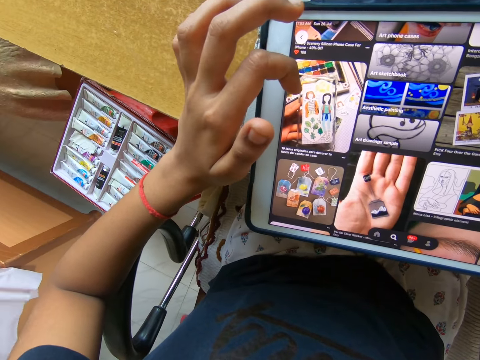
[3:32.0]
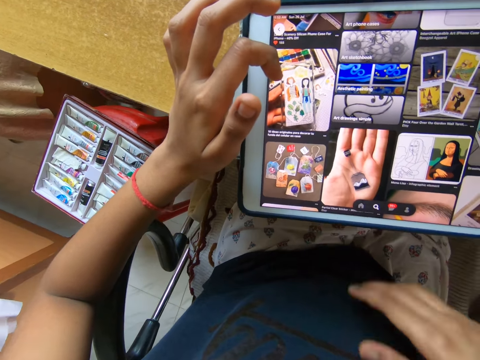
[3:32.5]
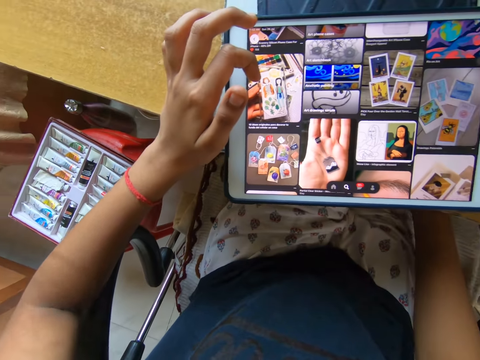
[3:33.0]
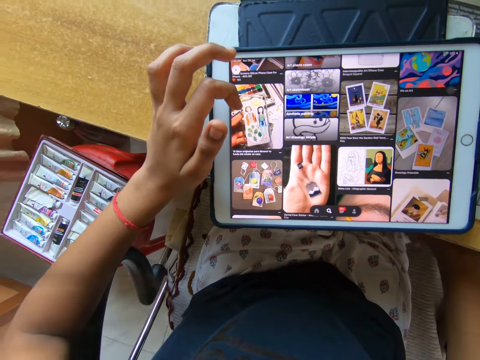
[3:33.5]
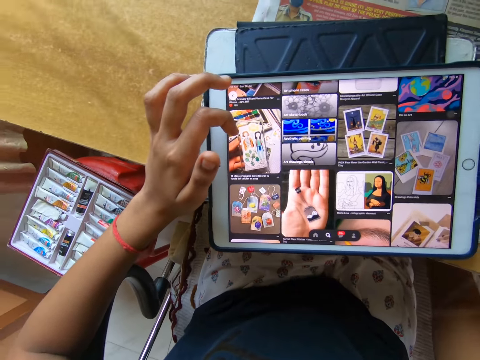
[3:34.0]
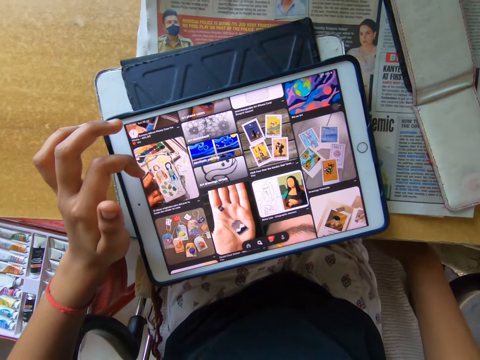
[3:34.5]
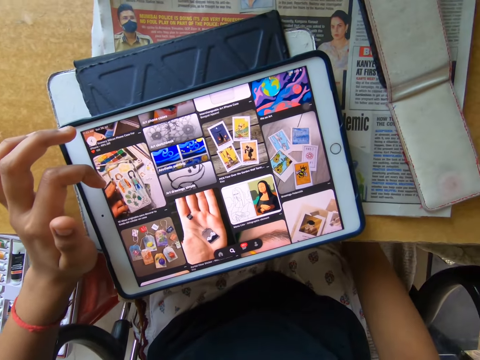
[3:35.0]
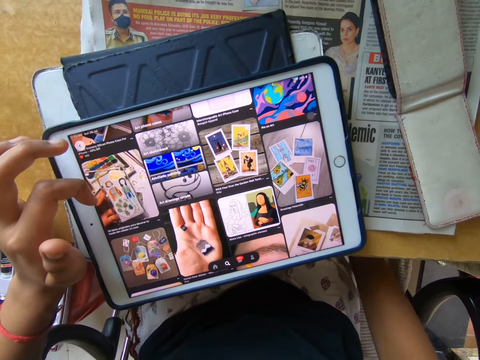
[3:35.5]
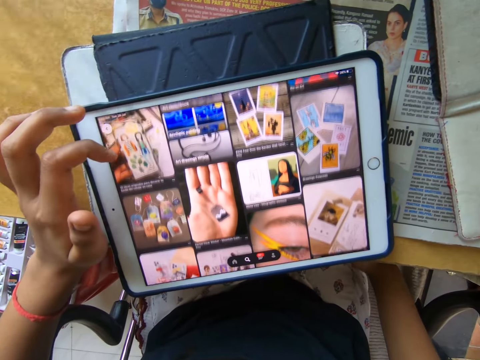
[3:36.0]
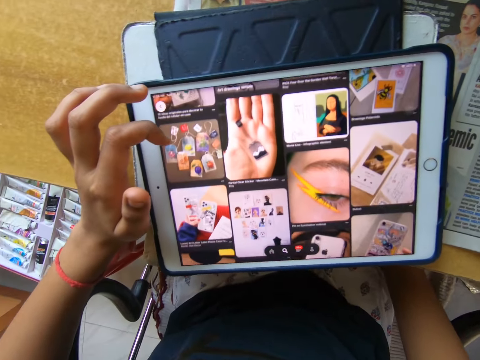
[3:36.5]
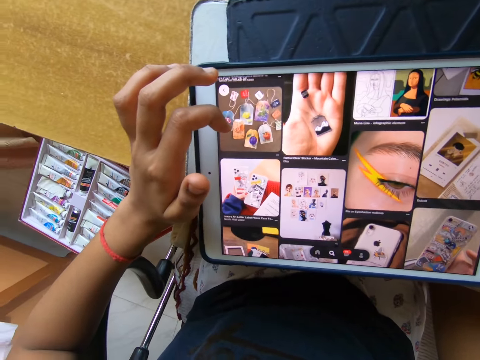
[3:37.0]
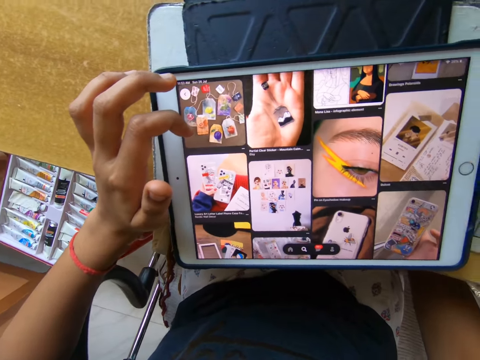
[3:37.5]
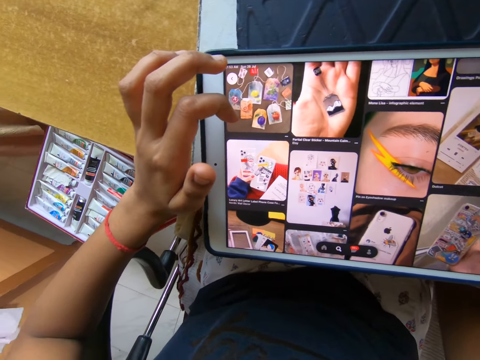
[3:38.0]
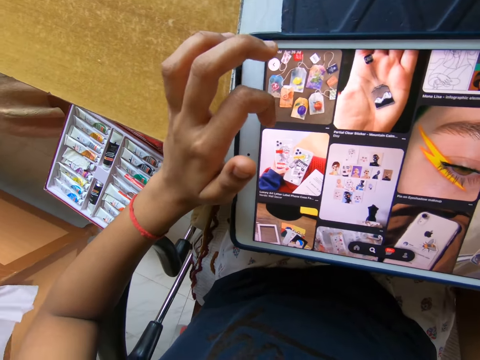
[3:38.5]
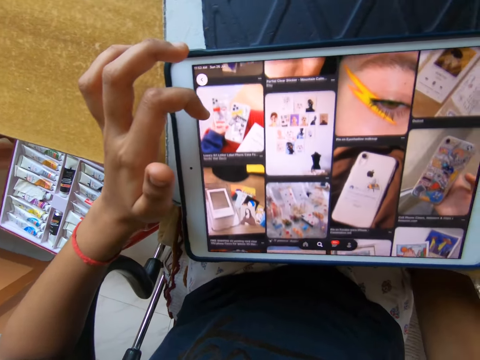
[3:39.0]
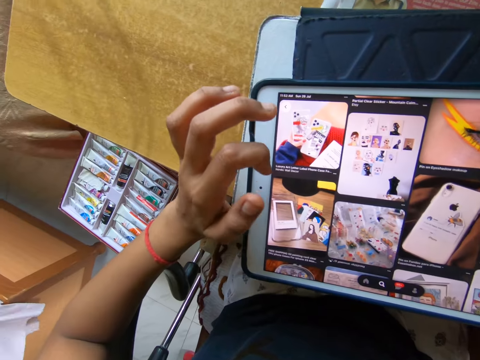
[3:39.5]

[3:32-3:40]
The camera wearer lowers her right hand. She scrolls through the pages on the screen.

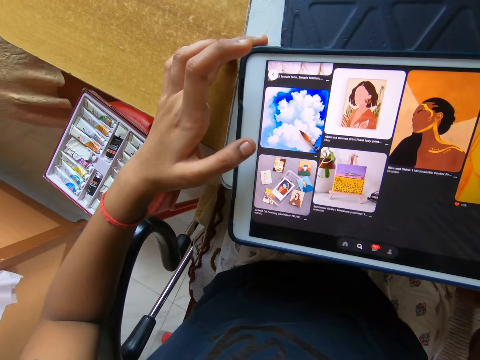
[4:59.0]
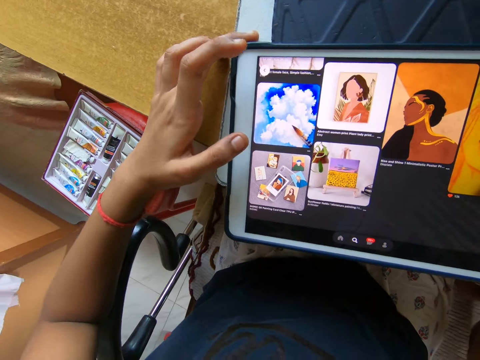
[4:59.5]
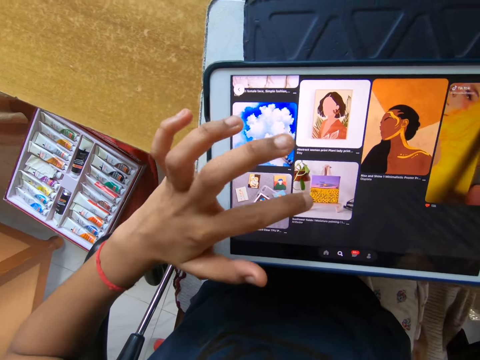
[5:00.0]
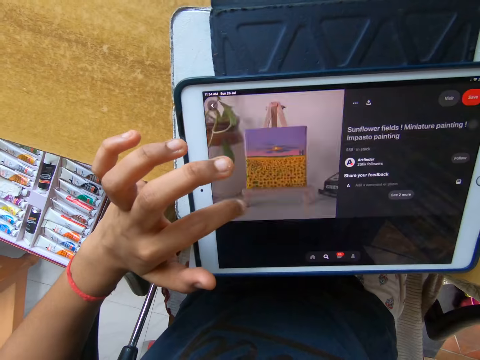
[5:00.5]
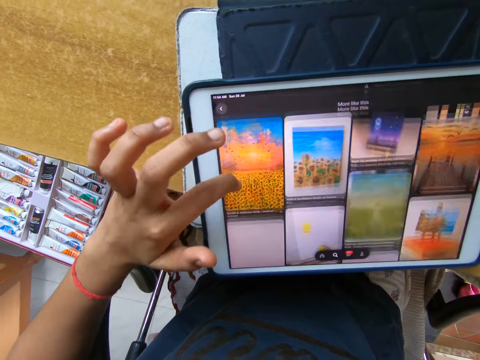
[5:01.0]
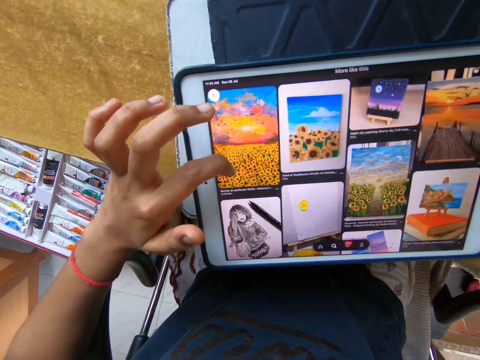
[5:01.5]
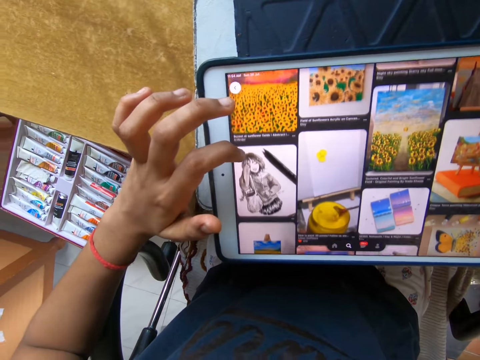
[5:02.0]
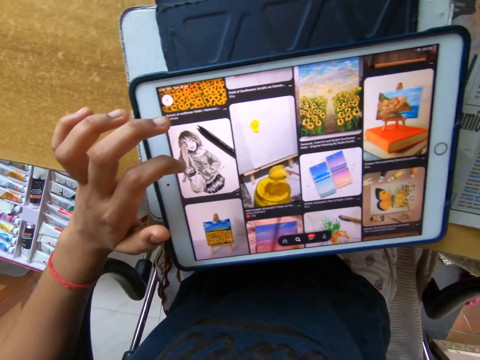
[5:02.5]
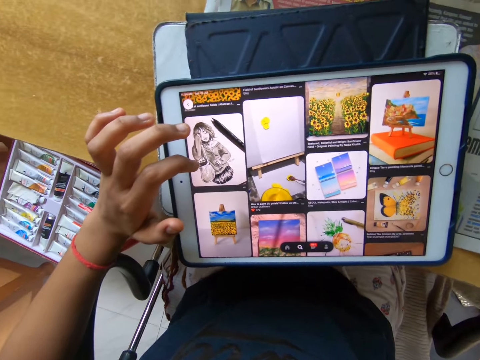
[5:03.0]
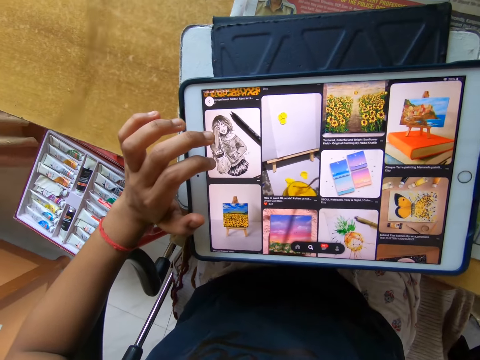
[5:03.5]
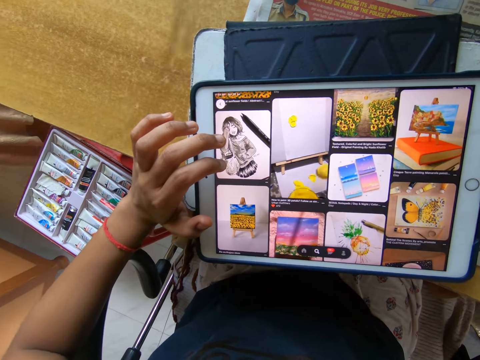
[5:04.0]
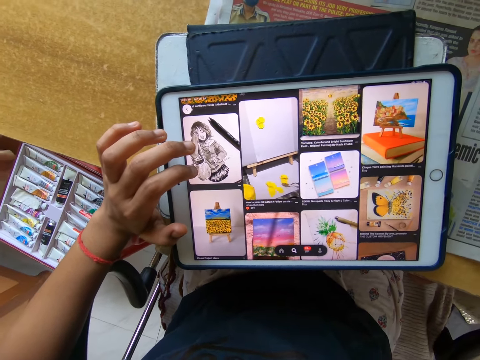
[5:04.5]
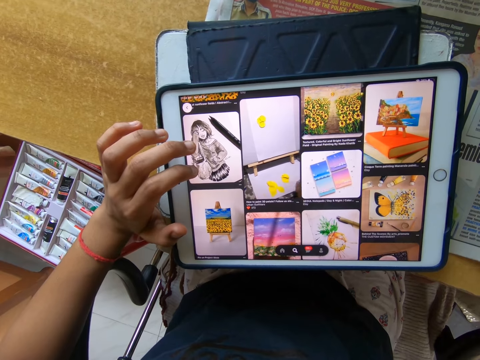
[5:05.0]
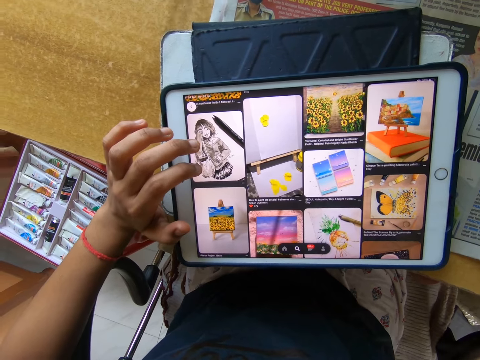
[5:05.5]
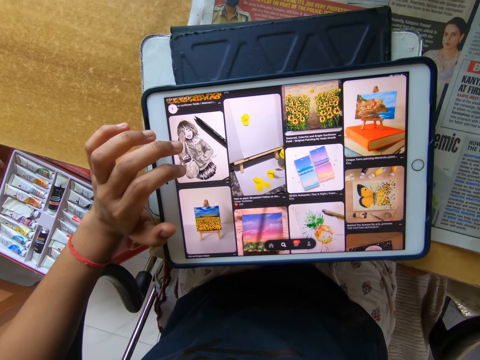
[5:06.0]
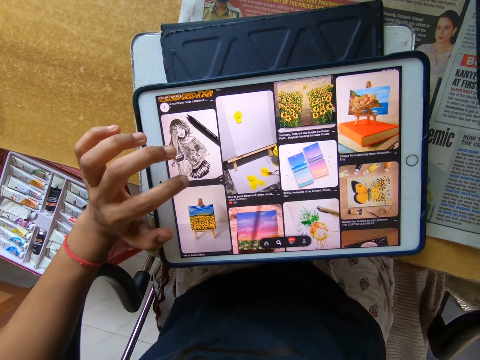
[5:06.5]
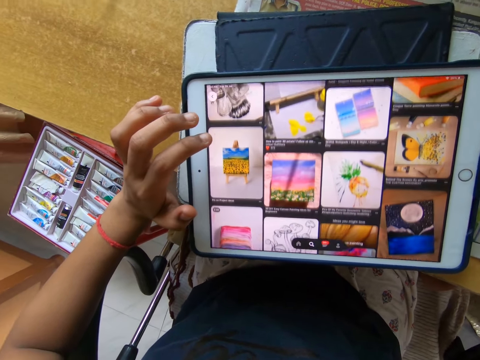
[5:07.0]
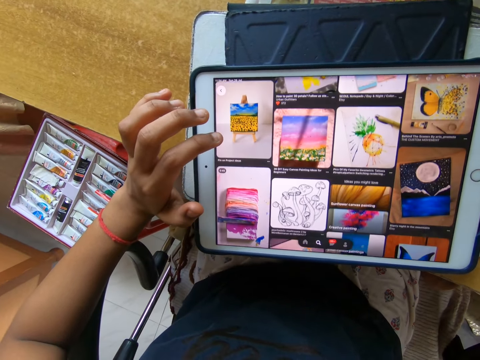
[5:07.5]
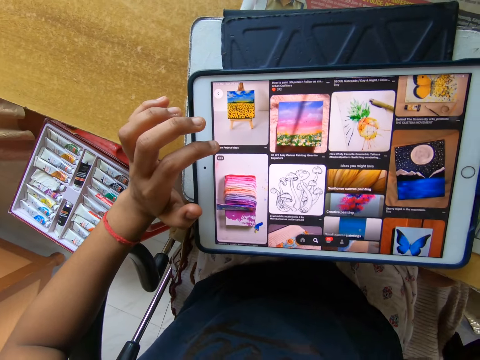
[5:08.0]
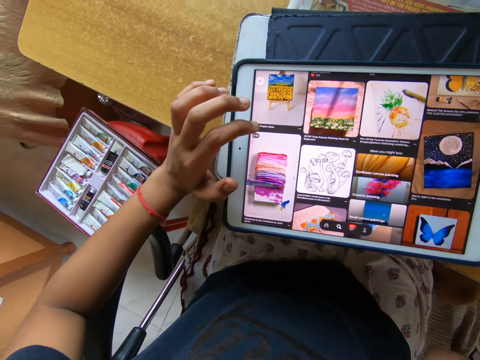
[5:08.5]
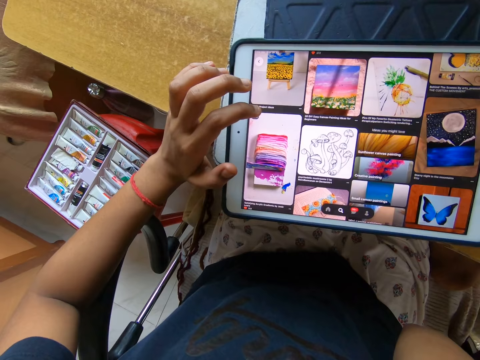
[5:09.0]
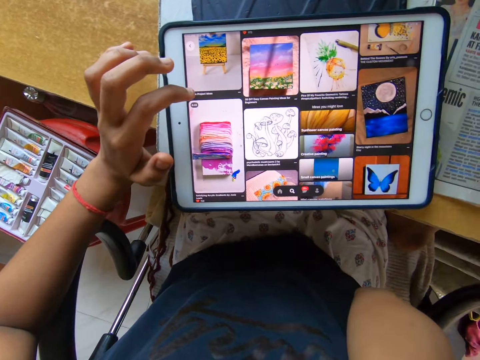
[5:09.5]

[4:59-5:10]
The camera wearer presses a tablet with a finger. They scroll on the tablet.

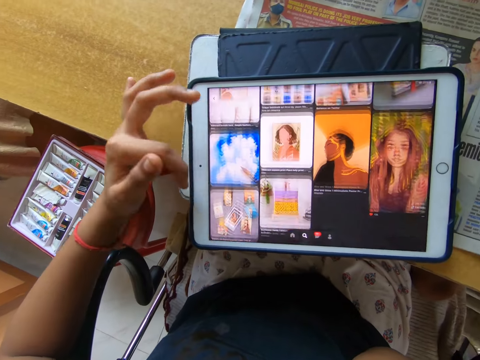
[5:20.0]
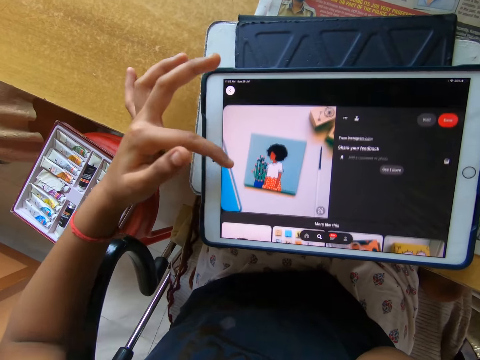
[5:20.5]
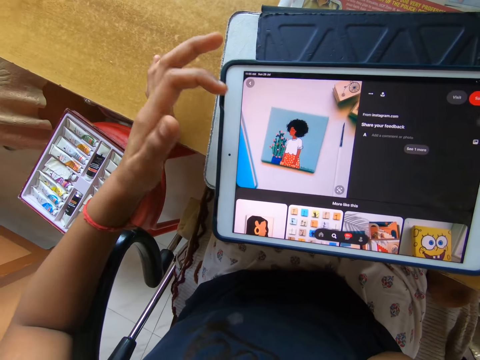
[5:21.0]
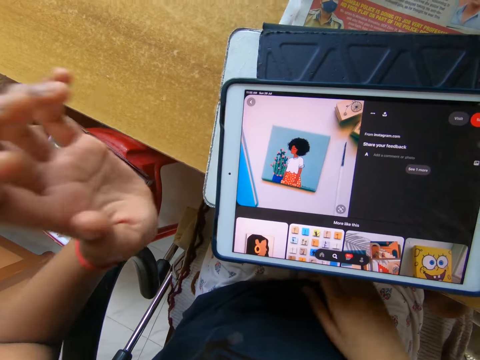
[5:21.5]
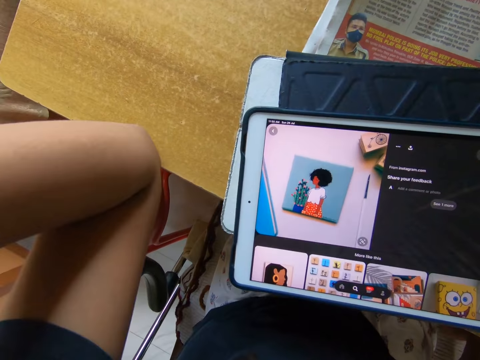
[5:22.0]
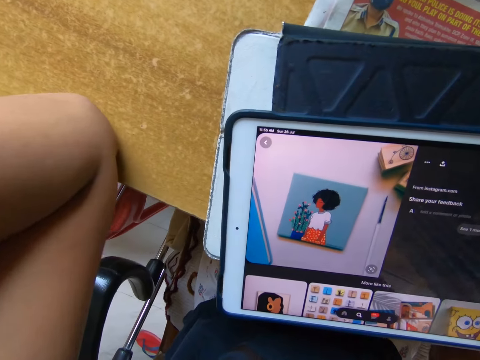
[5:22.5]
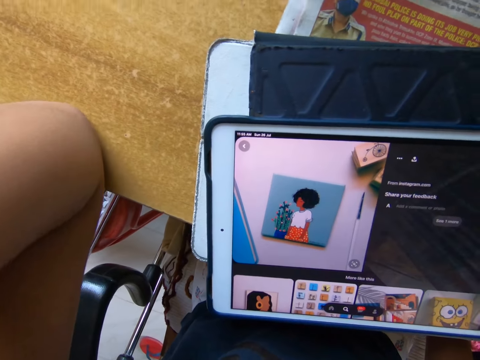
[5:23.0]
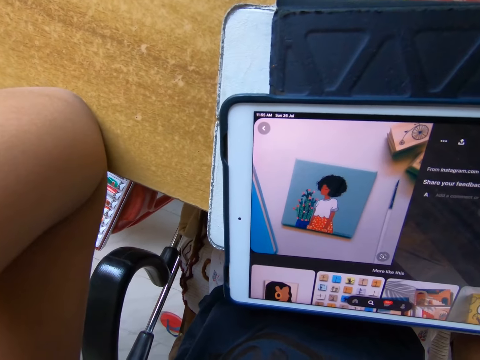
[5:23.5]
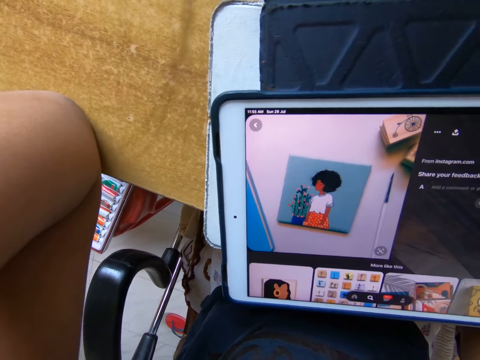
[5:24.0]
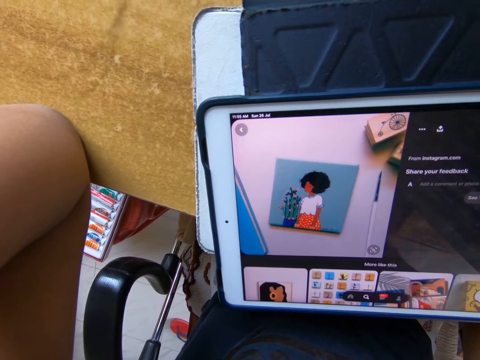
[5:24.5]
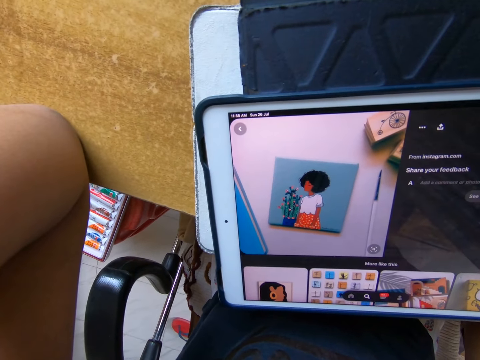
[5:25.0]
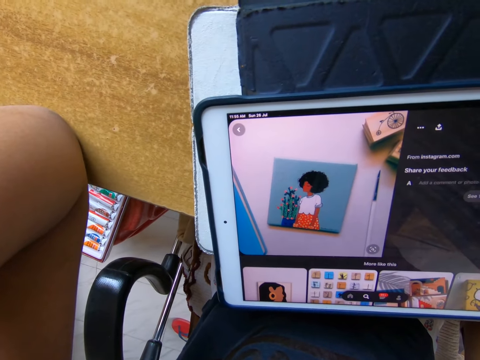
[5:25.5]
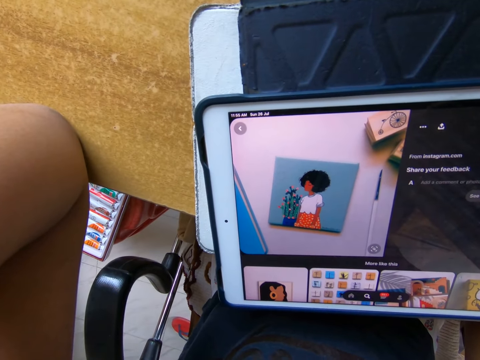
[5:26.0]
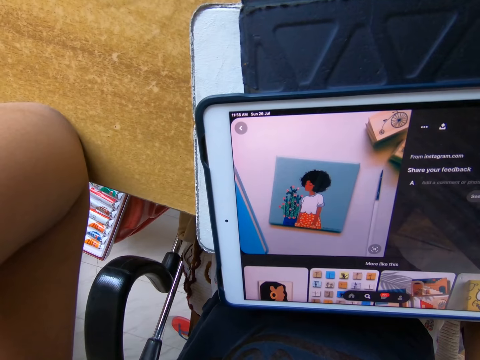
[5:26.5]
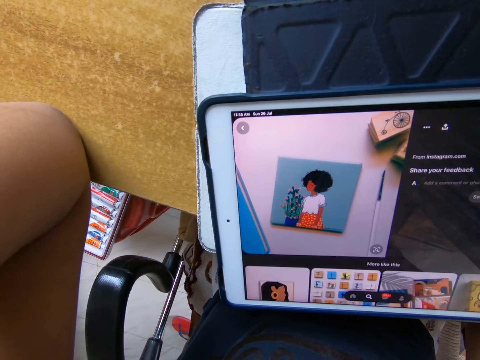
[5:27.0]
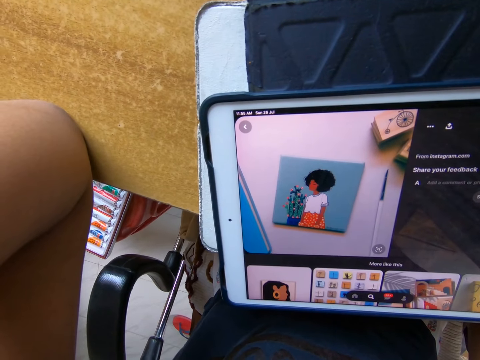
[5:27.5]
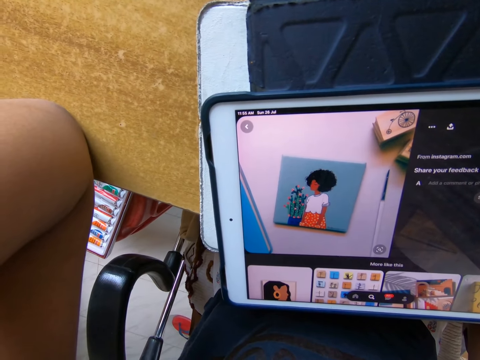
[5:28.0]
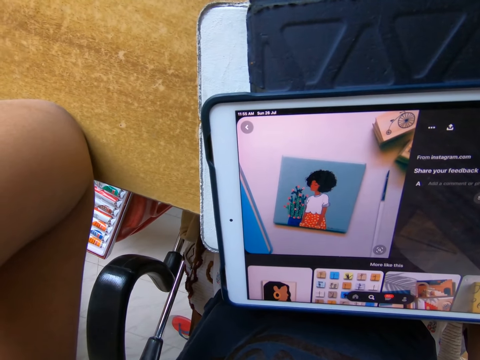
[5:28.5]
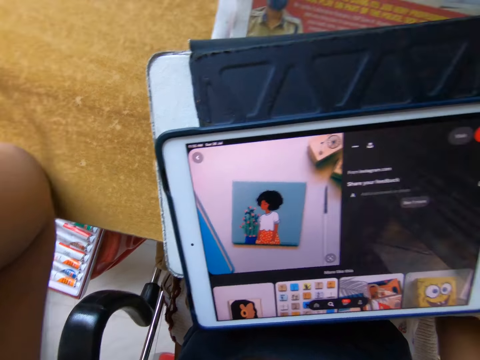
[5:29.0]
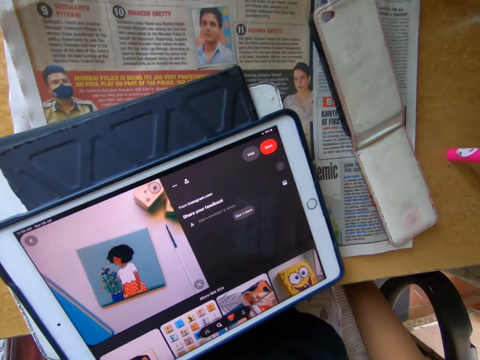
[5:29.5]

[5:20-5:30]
The camera wearer puts her elbow on a table. She stares at the tablet screen.
